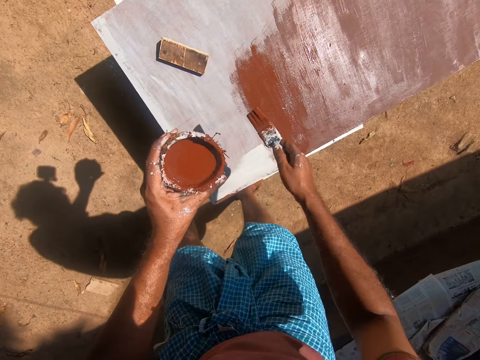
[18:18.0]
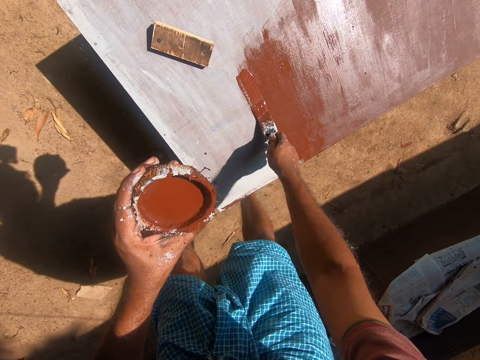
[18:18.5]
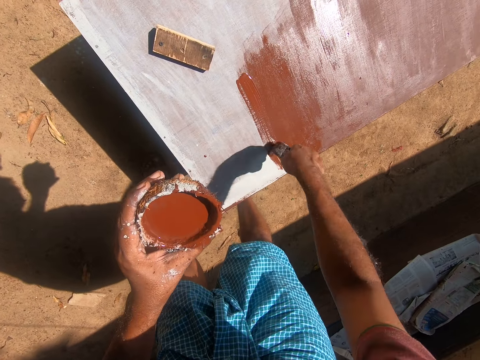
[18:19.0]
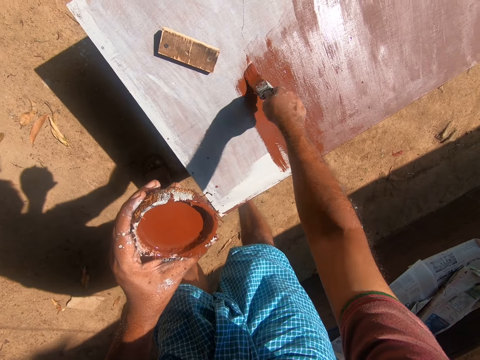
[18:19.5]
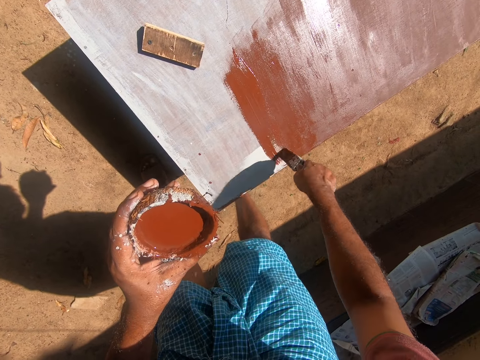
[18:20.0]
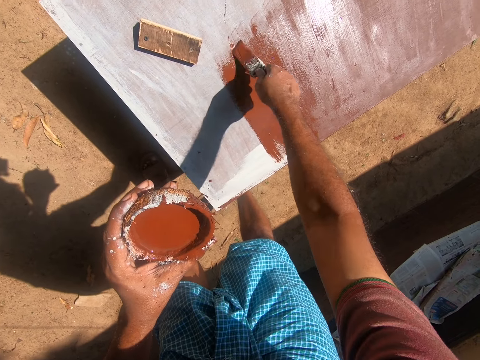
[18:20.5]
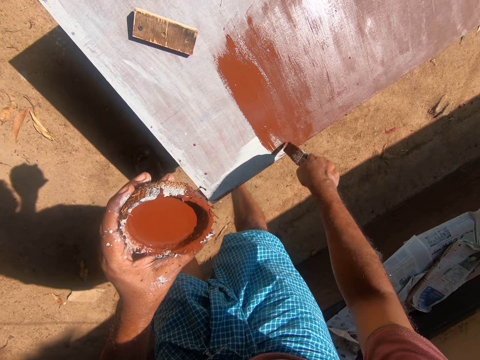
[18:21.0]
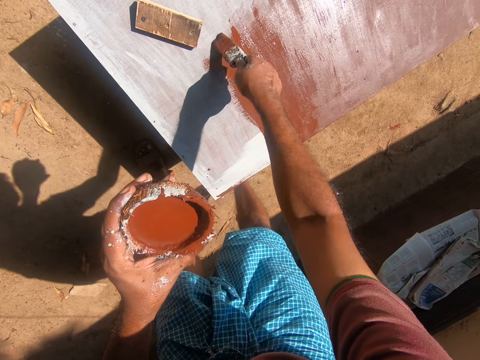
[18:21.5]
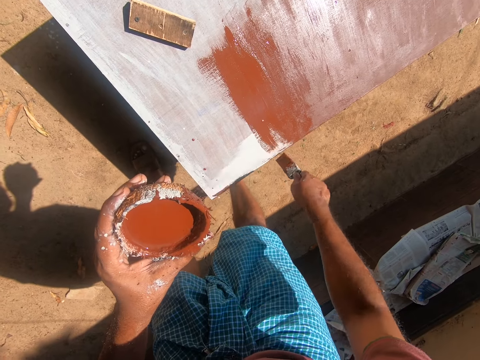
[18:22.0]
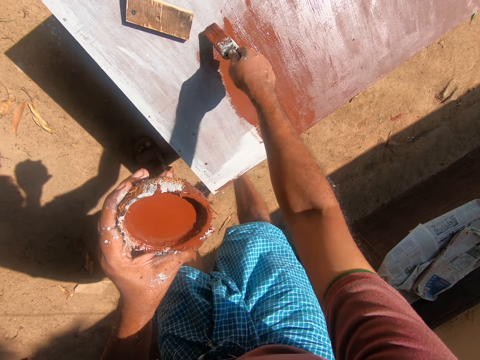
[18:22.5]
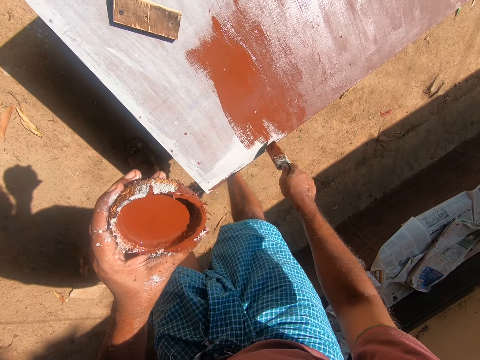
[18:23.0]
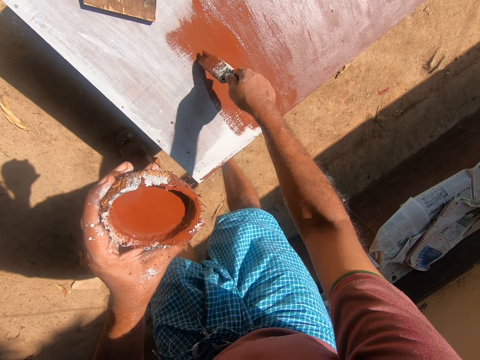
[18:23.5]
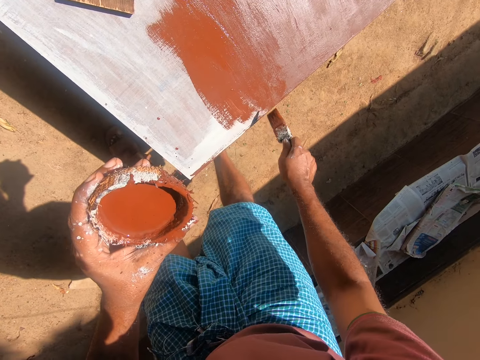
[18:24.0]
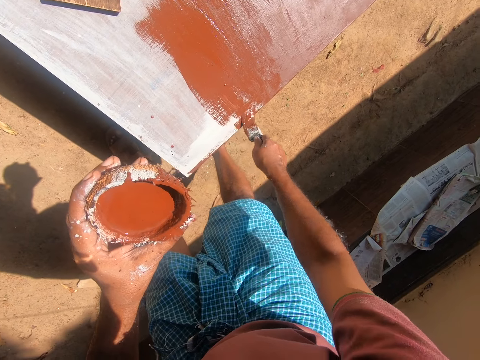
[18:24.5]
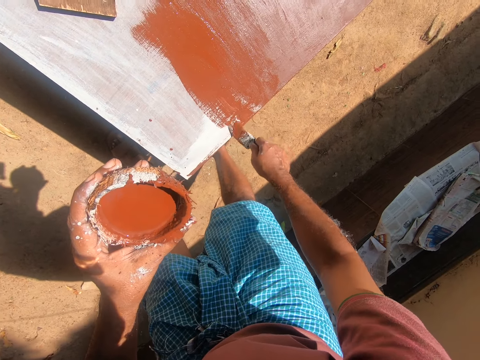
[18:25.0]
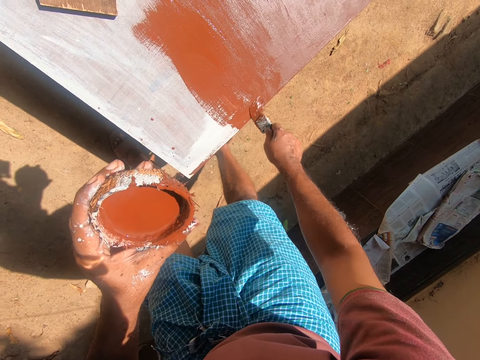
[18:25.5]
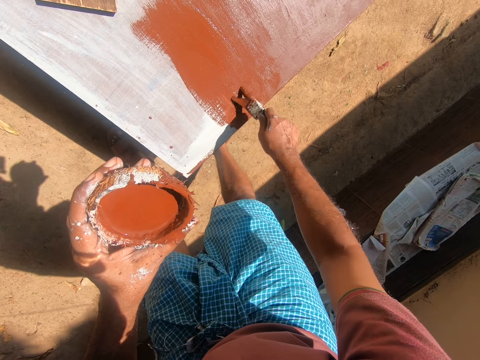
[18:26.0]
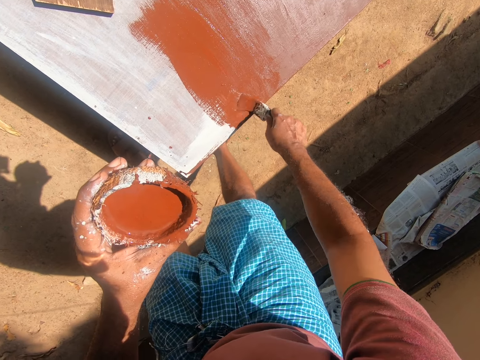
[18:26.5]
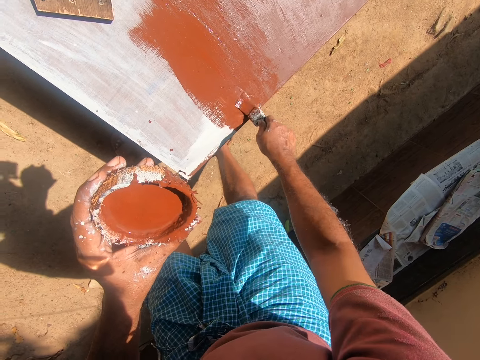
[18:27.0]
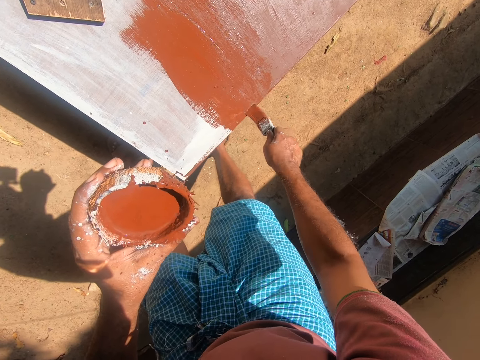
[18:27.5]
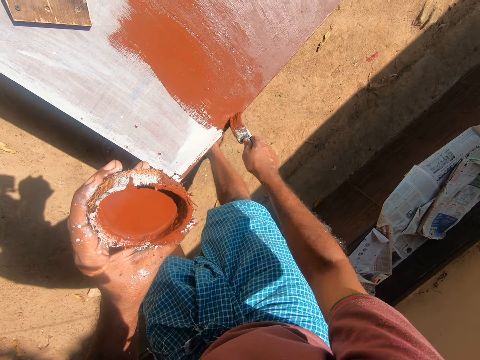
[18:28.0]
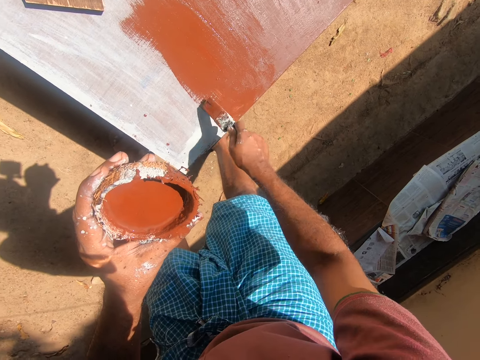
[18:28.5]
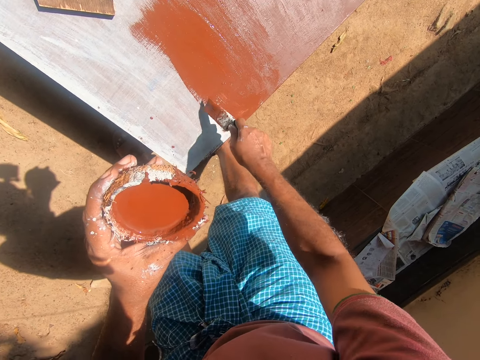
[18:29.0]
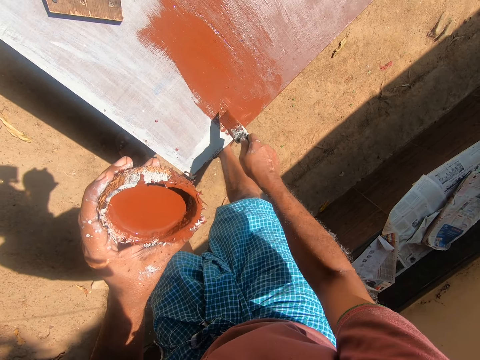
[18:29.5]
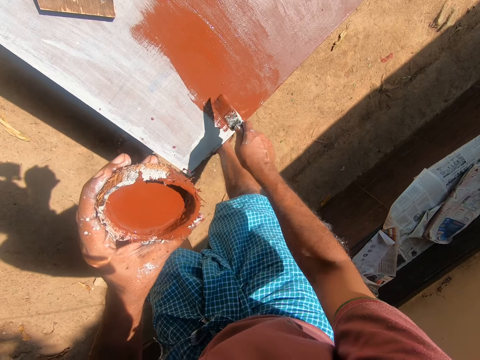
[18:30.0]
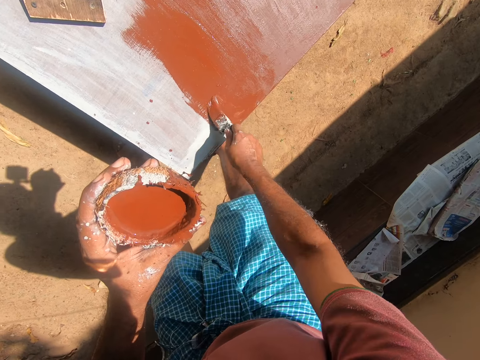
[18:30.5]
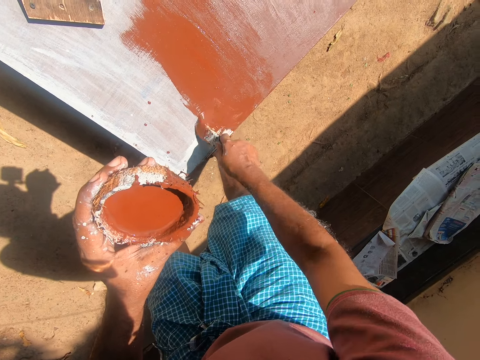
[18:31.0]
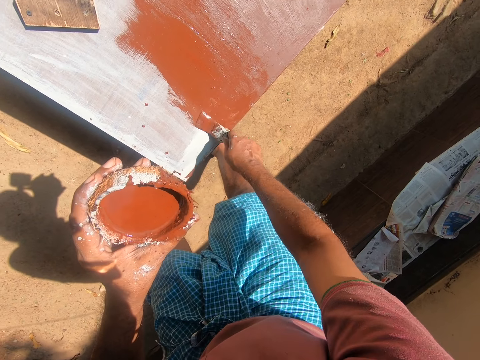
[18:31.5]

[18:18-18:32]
The camera wearer paints the cupboard with the paint brush.

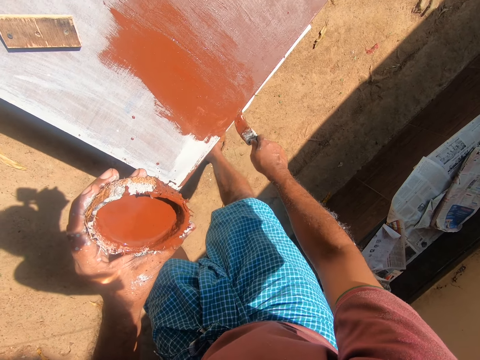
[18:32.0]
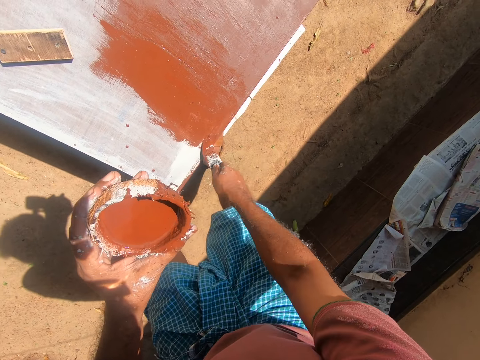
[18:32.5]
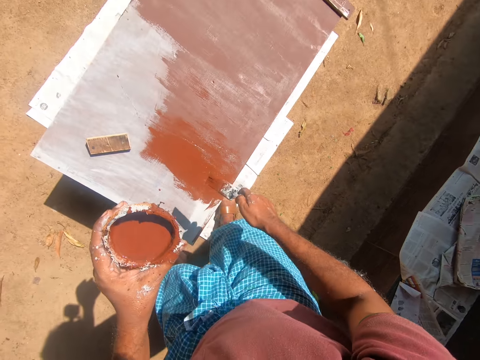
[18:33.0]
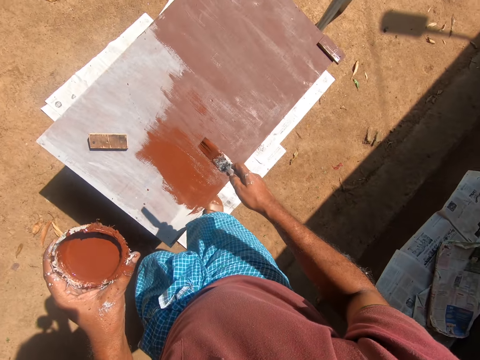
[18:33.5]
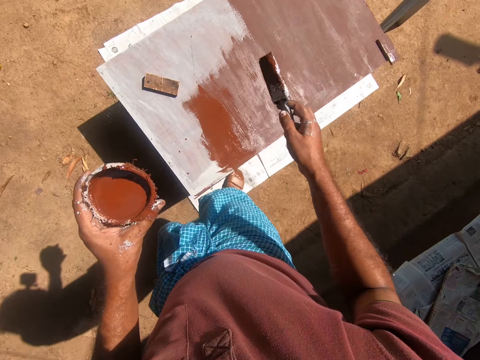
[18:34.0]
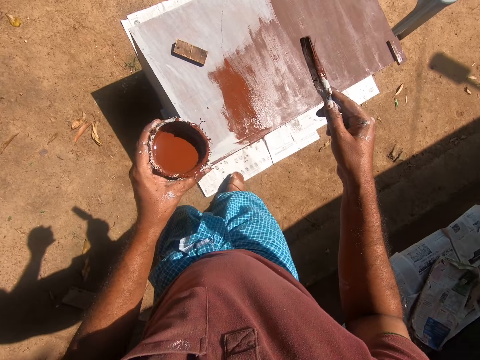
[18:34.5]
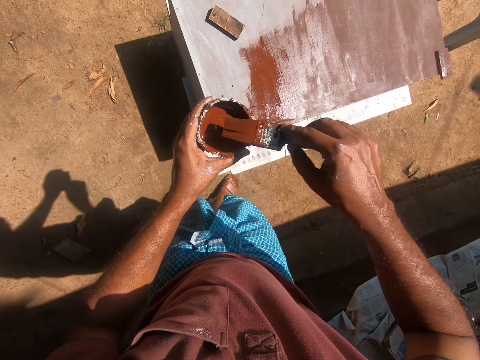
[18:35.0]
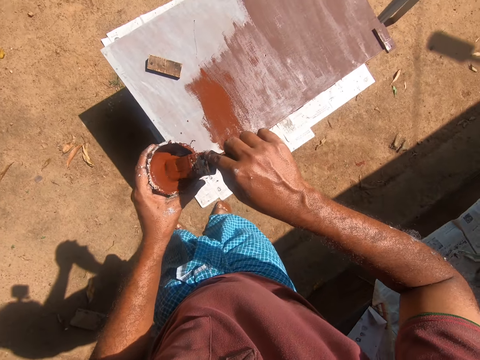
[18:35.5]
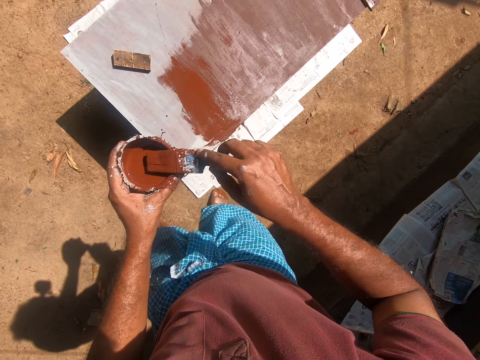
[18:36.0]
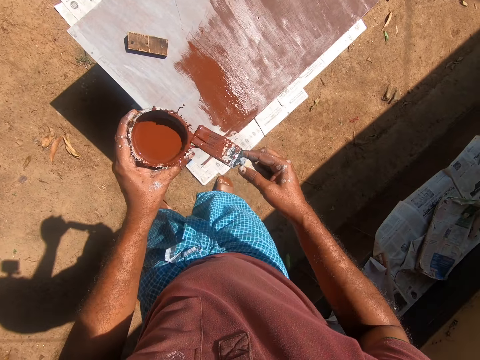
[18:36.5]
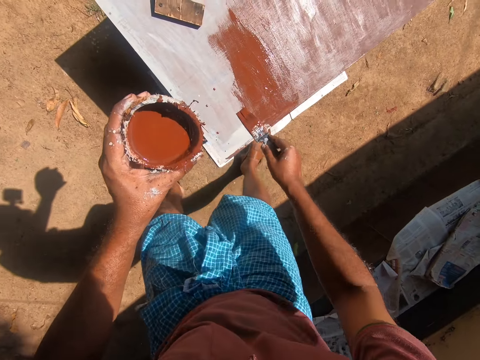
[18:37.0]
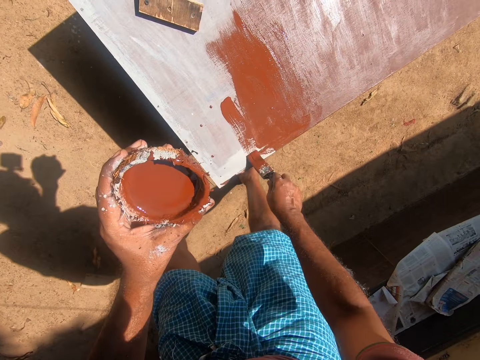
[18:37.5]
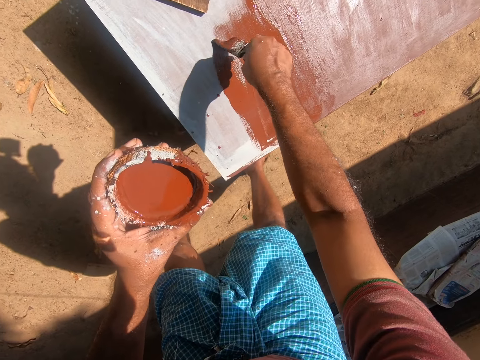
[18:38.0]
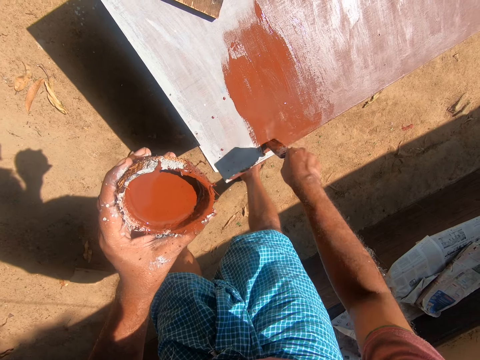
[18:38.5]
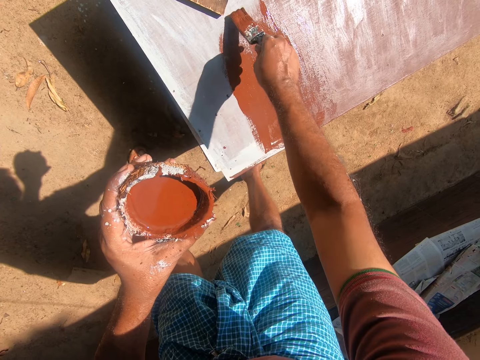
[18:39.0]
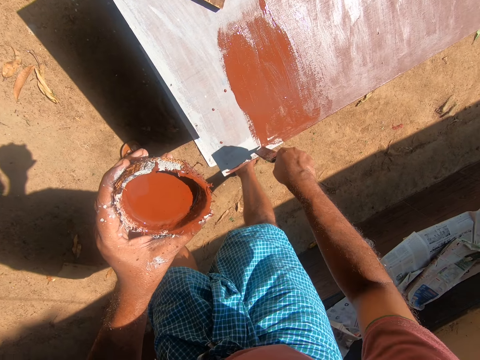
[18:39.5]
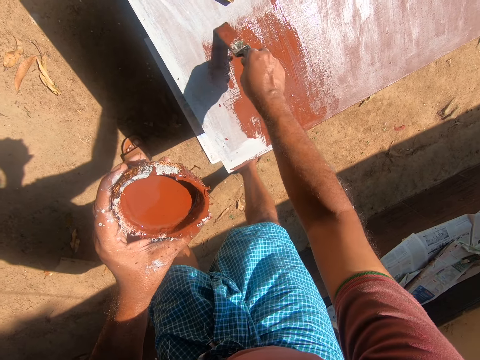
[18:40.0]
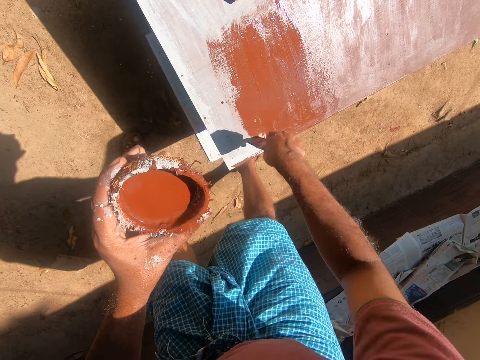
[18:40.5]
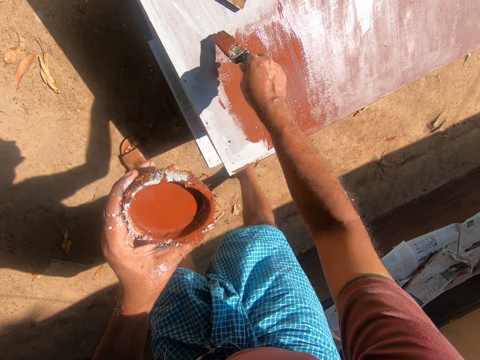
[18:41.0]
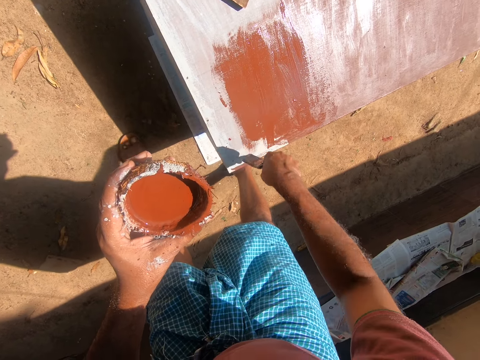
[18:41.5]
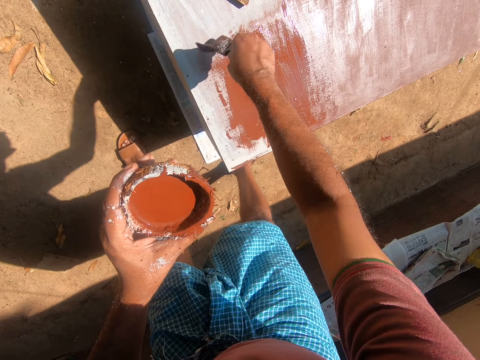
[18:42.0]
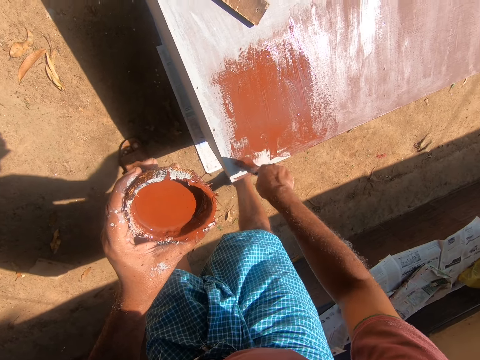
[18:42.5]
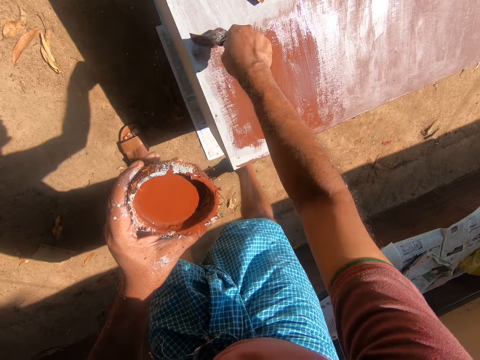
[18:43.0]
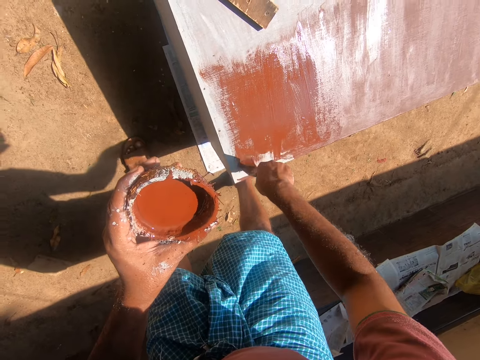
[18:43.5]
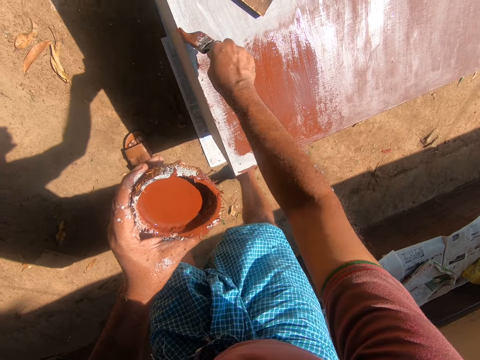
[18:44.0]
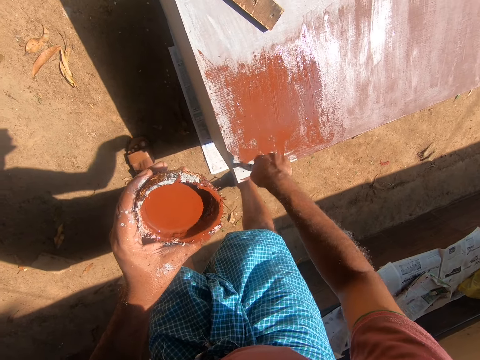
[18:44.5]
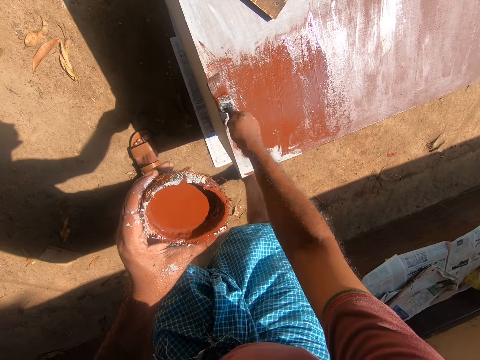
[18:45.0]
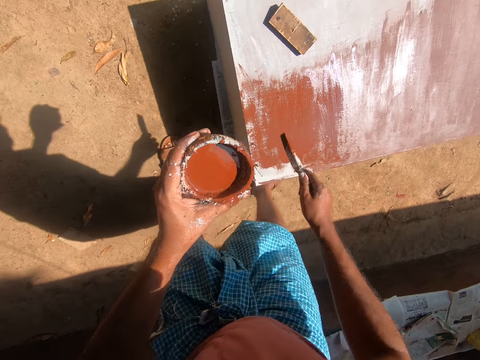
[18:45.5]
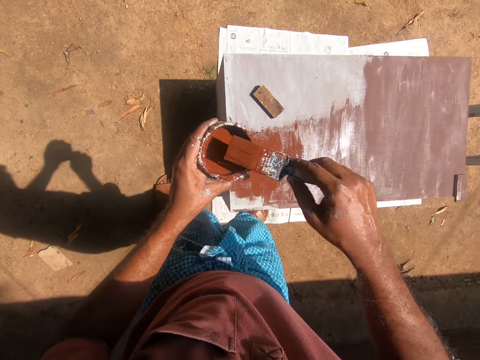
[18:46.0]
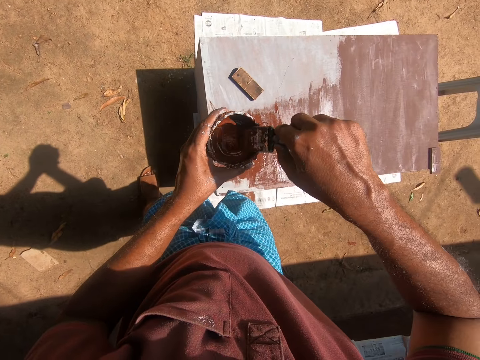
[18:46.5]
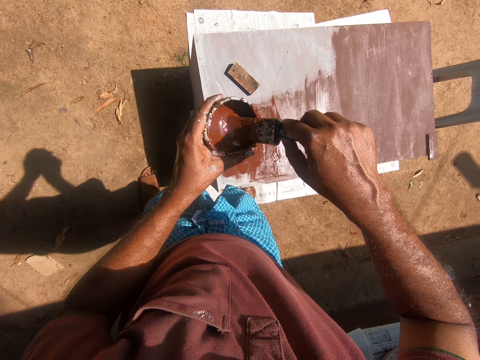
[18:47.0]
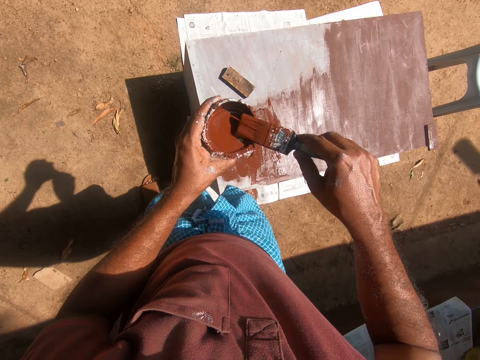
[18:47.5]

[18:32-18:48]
The camera wearer dips the paint brush into the container of paint. They paint the cupboard with the paint brush. They dip the paint brush into the container of paint.
